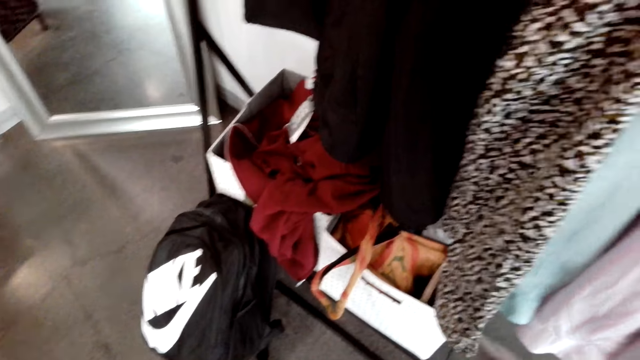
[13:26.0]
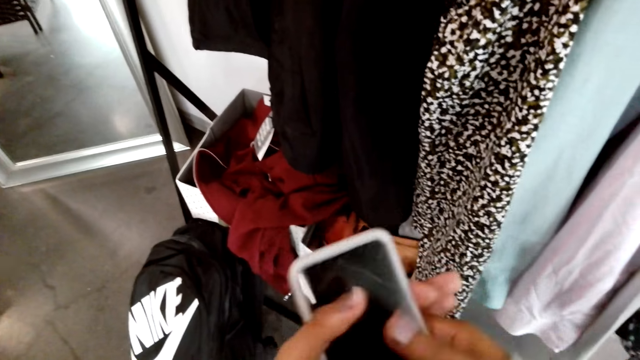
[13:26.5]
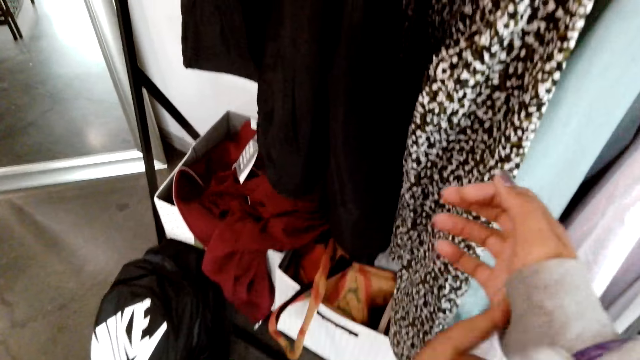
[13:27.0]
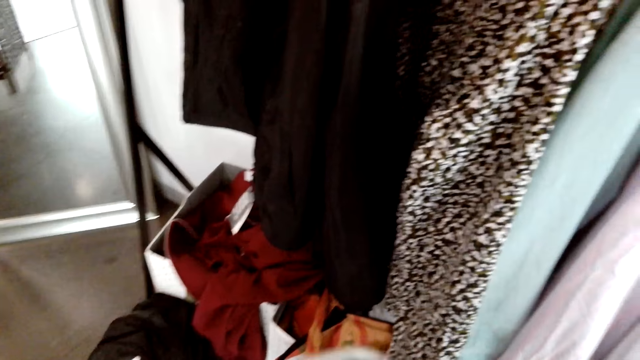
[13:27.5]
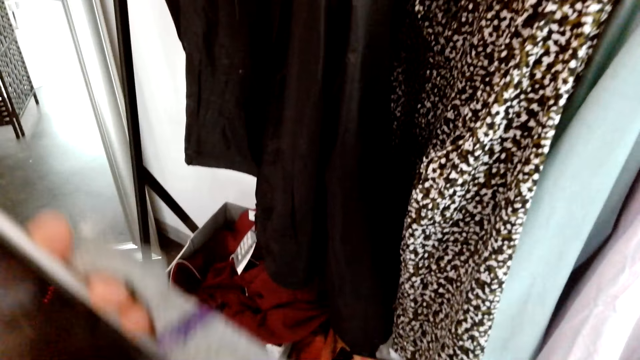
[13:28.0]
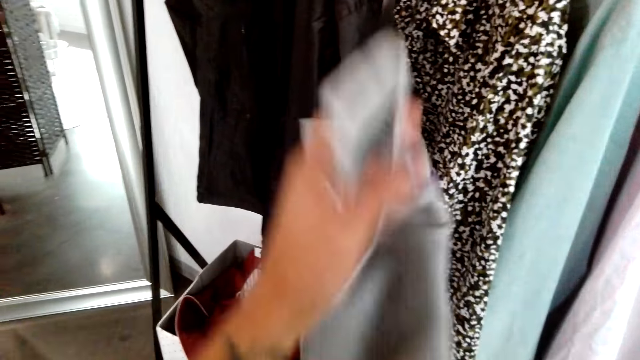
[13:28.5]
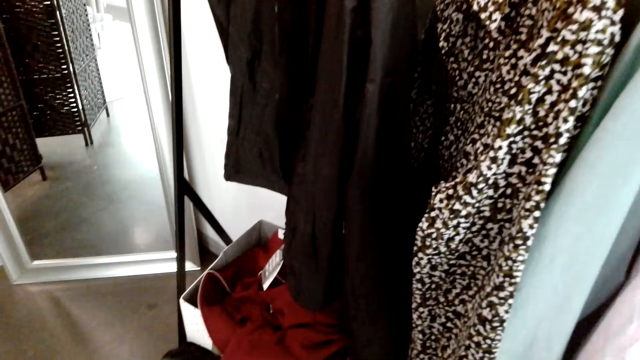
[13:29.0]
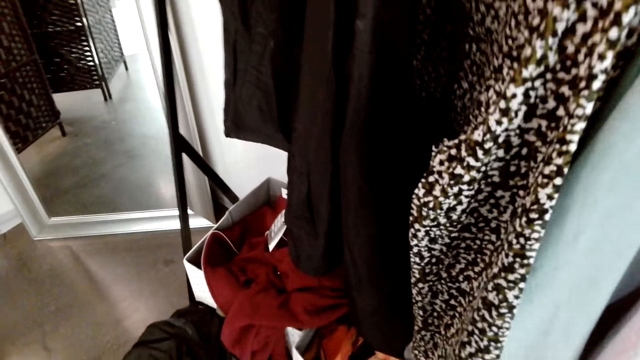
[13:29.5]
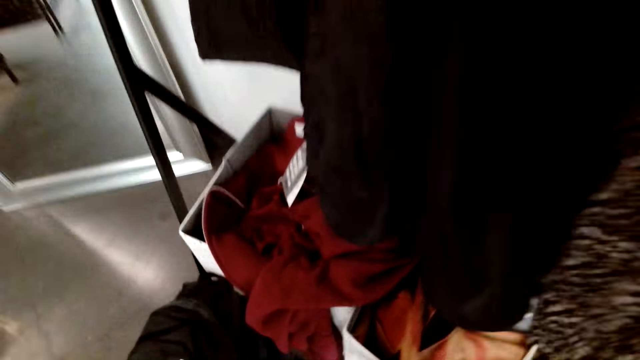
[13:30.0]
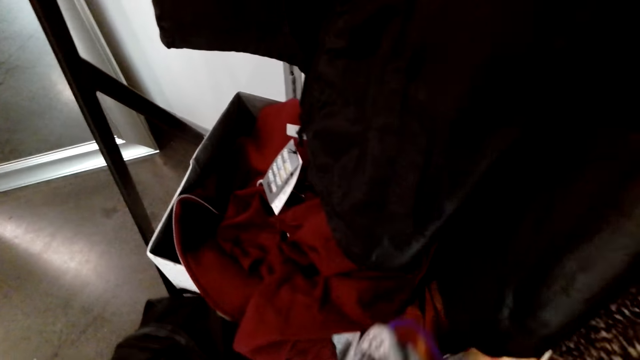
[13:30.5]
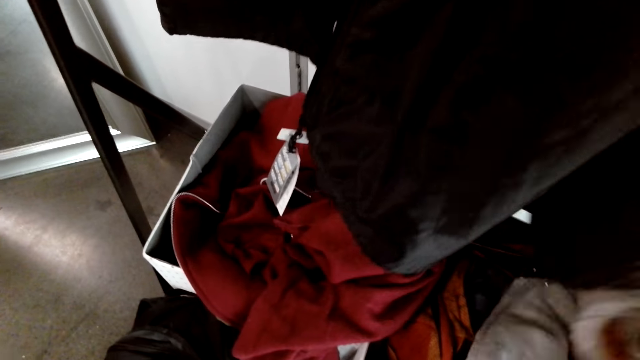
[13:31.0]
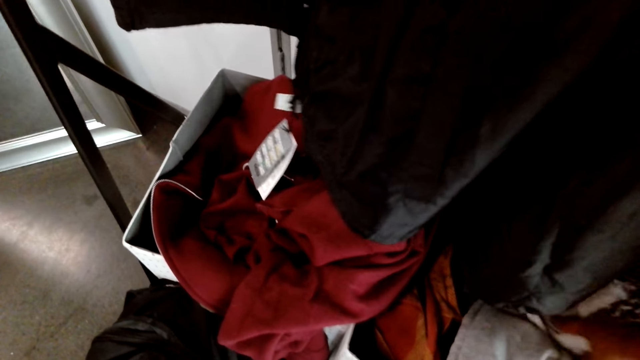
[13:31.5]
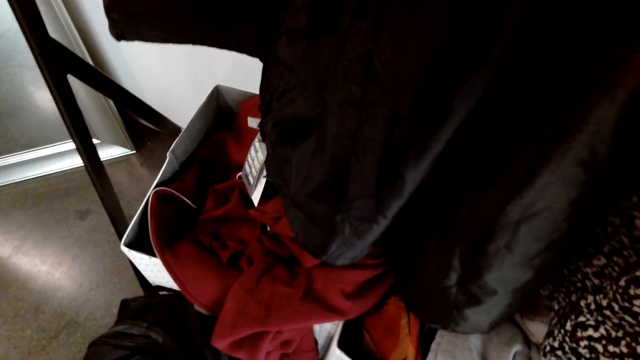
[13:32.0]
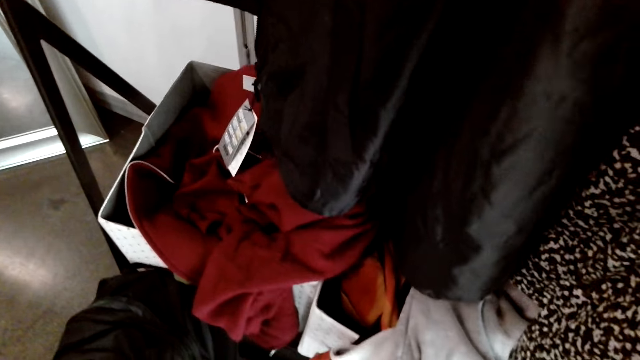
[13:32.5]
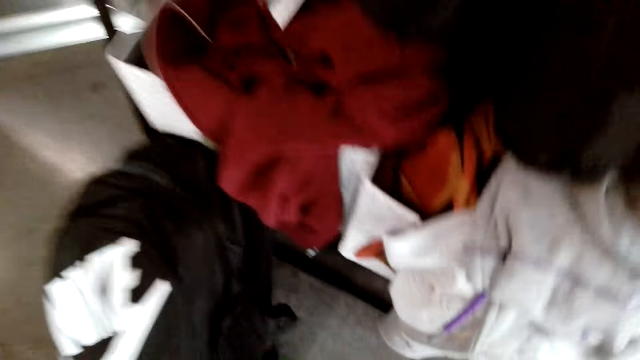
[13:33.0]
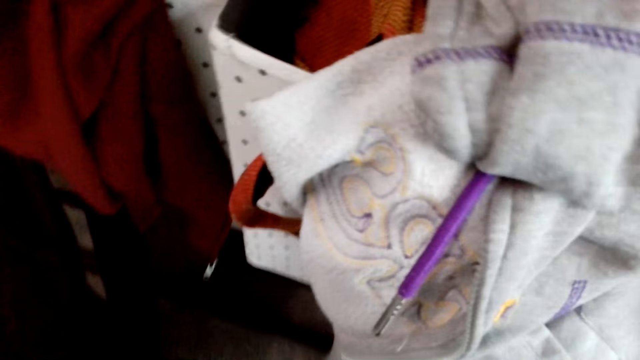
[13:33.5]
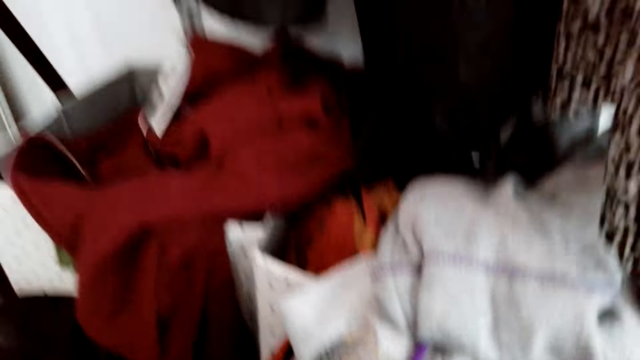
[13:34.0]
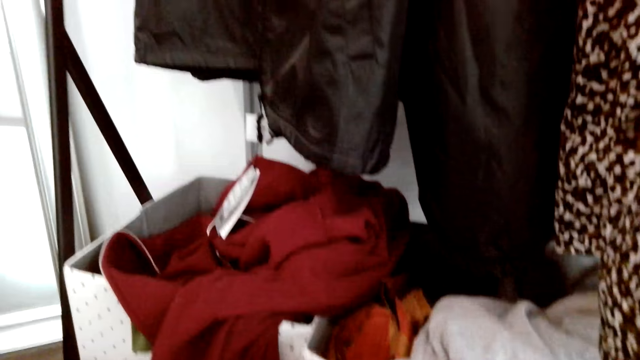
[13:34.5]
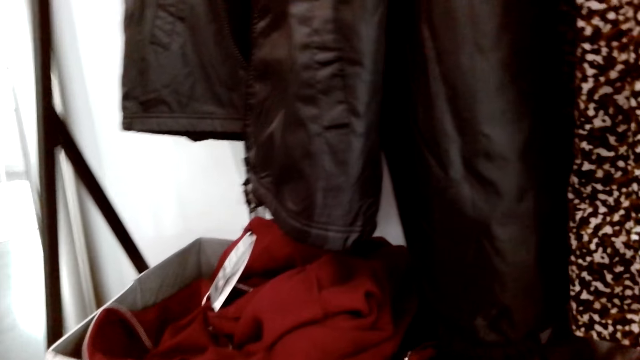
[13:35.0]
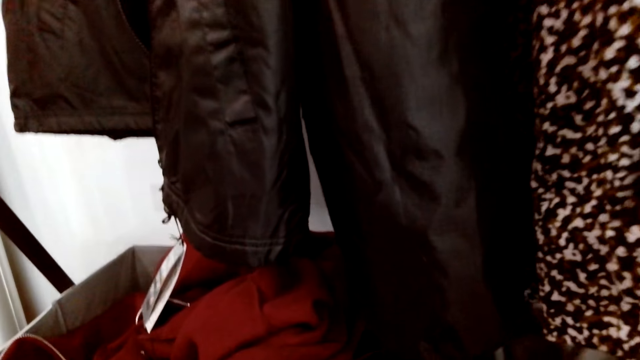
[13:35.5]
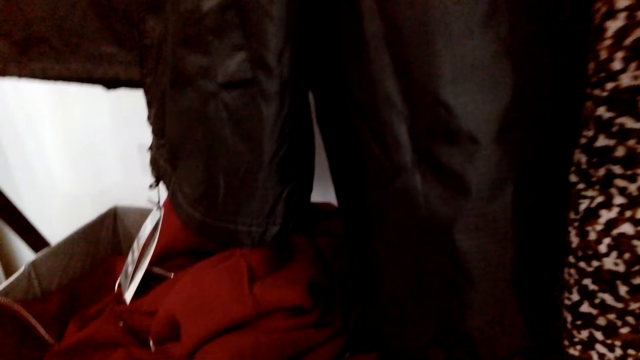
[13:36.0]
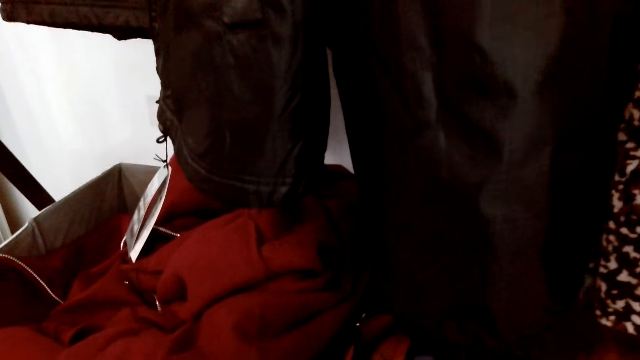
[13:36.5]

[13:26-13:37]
The camera wearer takes her phone. They touch the cellphone. They do something. They touch the cloth. They put the cloth on a basket. They do something.

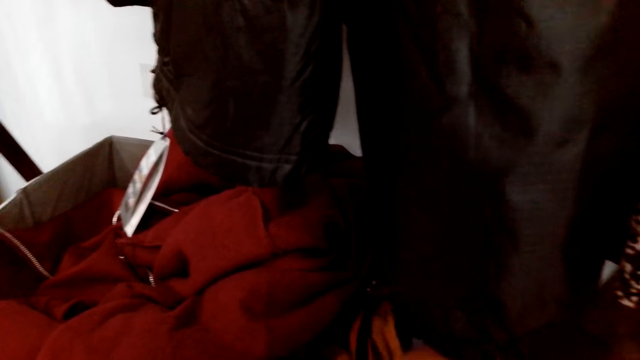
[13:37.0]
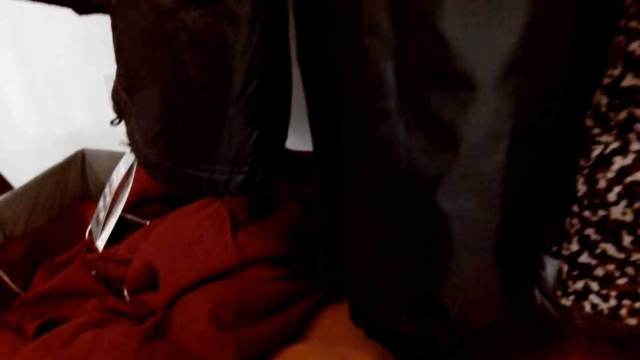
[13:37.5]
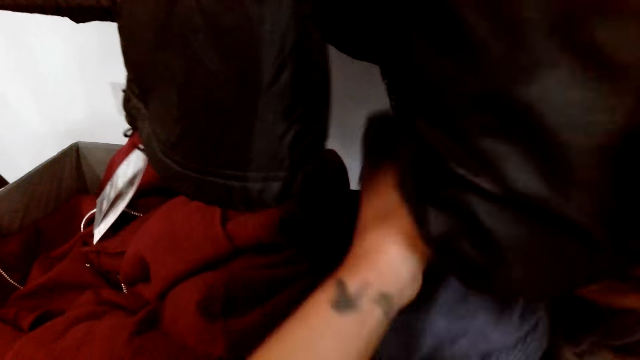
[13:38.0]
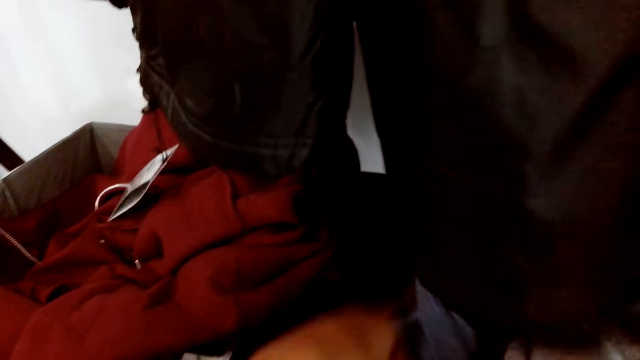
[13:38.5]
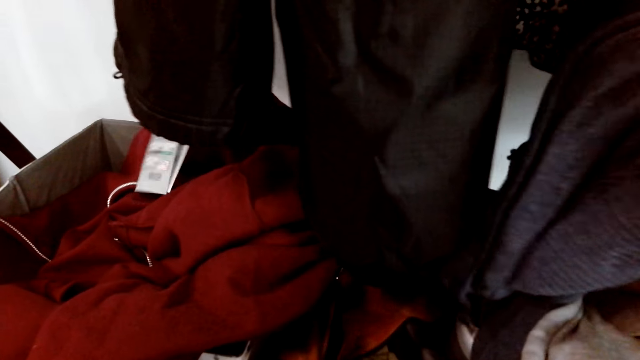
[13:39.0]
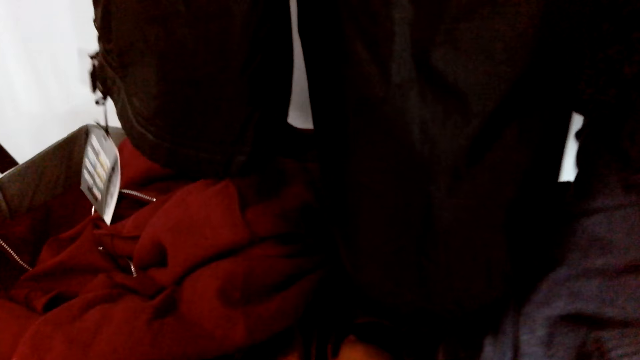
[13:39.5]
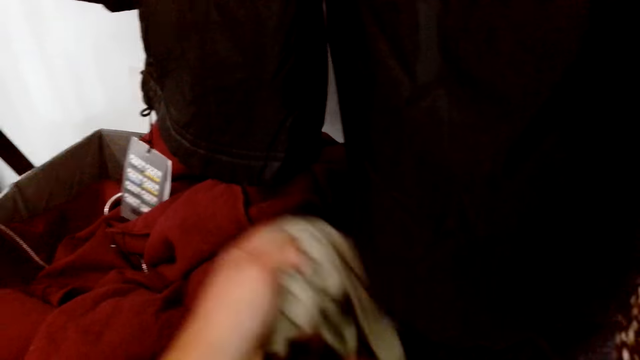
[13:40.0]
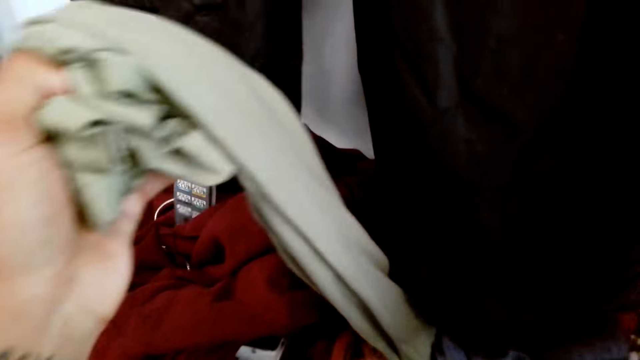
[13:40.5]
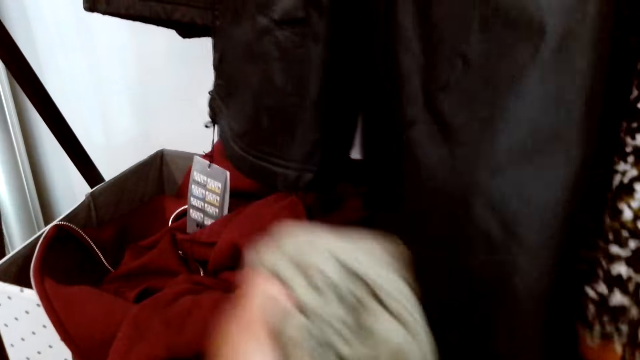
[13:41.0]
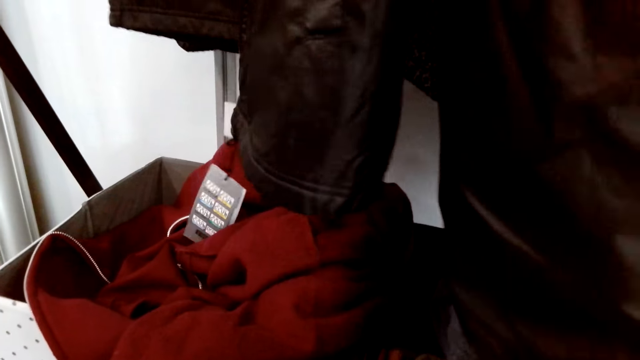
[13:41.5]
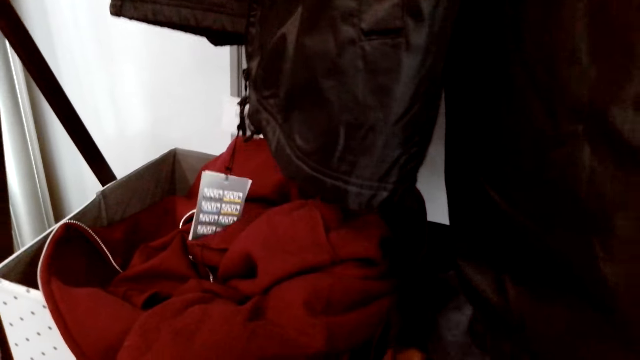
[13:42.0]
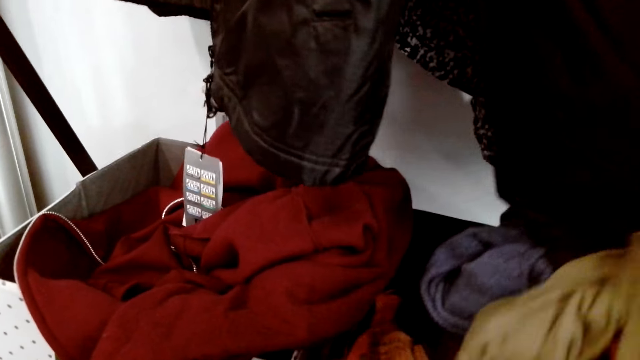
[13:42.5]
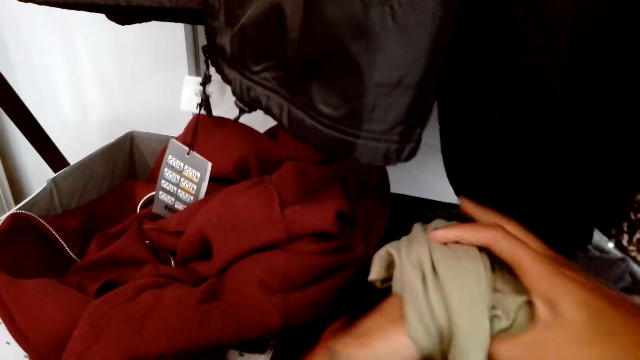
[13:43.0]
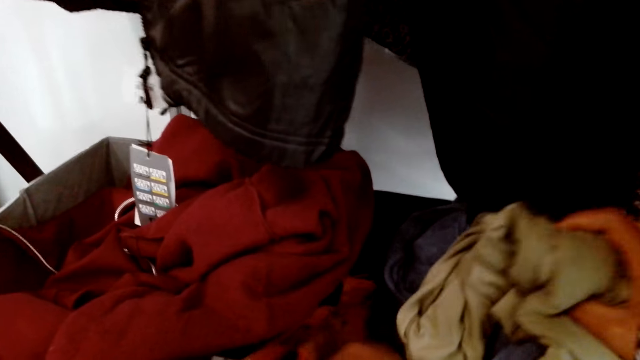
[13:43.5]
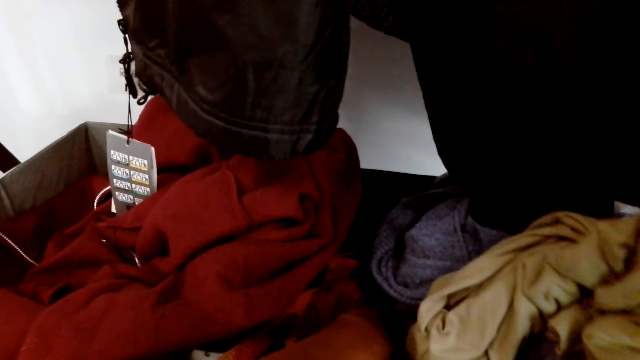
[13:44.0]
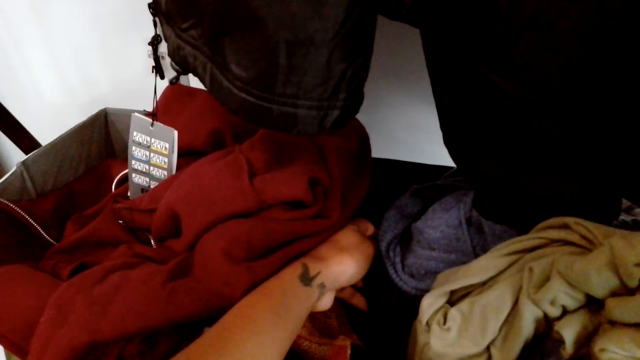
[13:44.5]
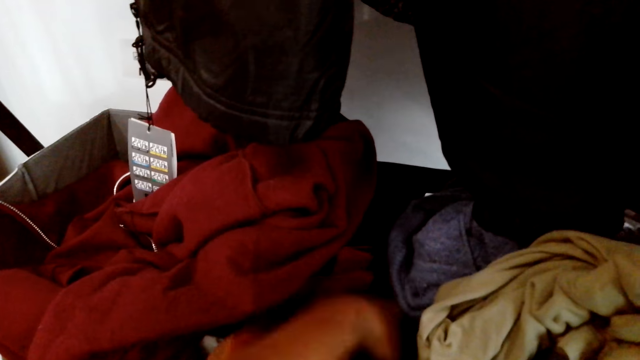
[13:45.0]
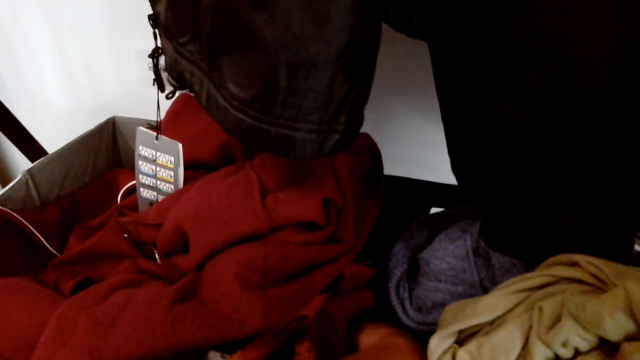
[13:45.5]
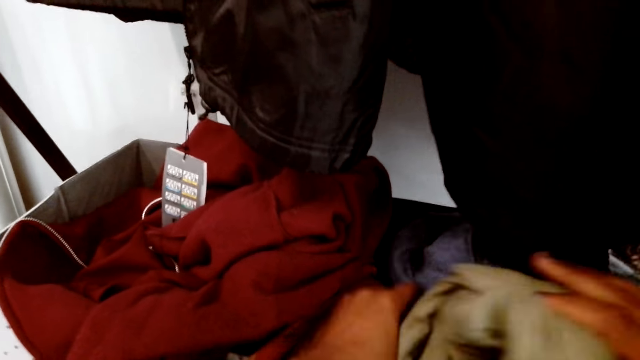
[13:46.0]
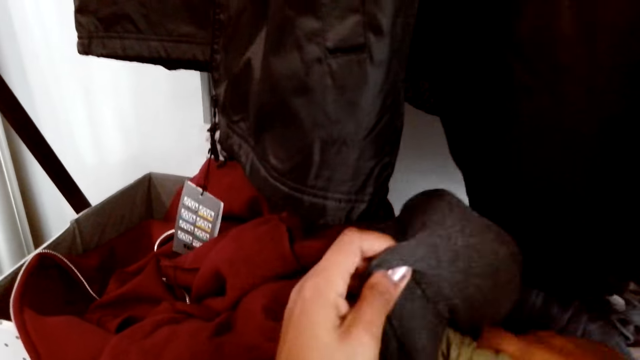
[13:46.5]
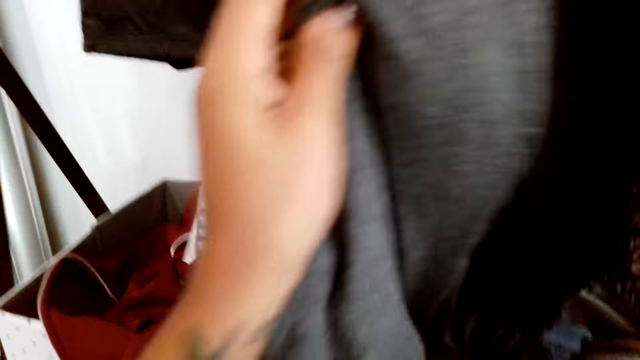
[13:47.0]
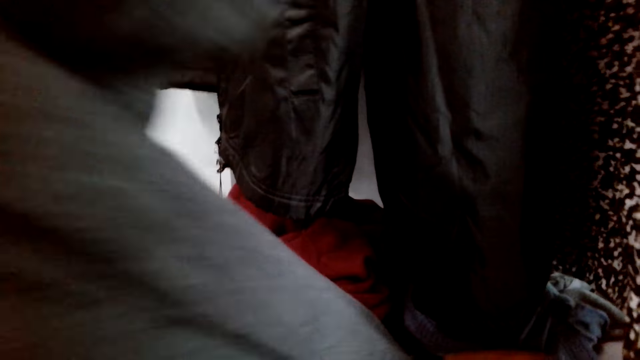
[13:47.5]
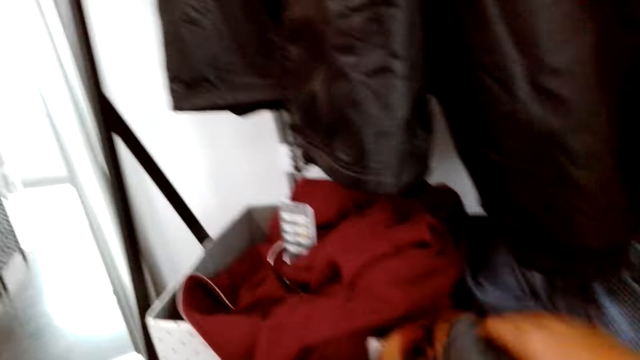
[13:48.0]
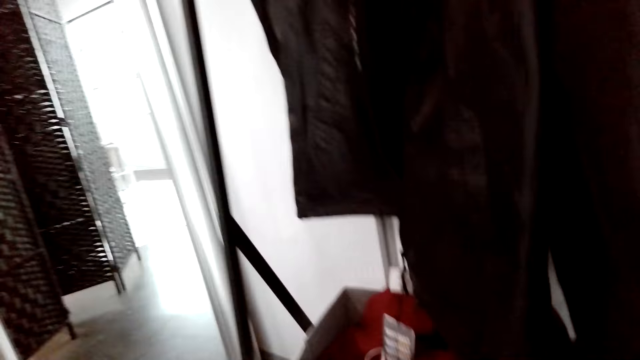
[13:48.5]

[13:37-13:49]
The camera wearer sorts clothes. They pick a sweater from the carton.
